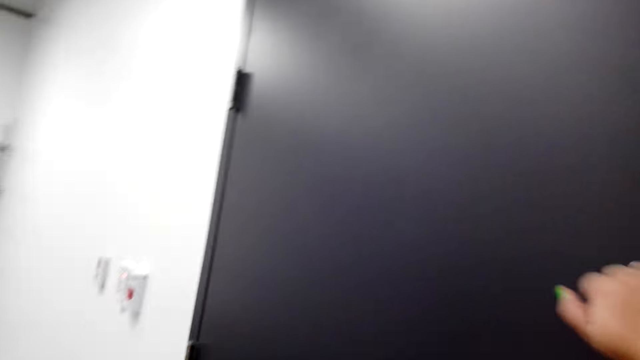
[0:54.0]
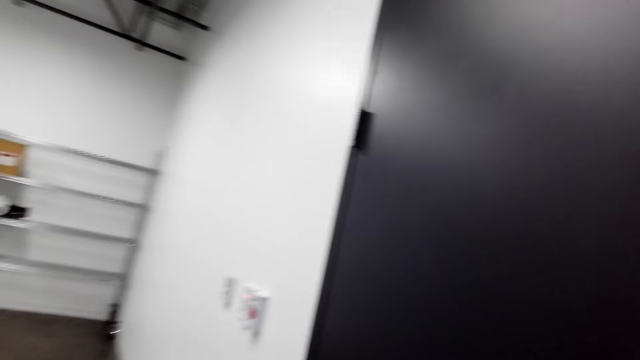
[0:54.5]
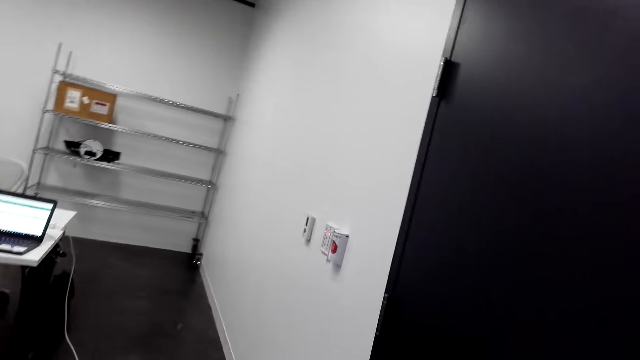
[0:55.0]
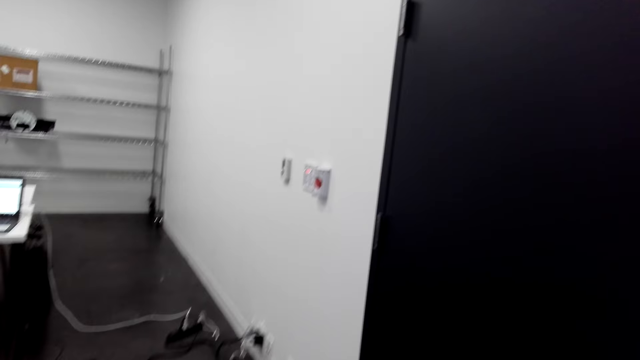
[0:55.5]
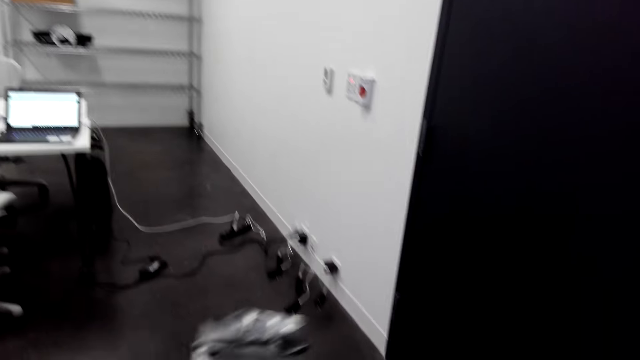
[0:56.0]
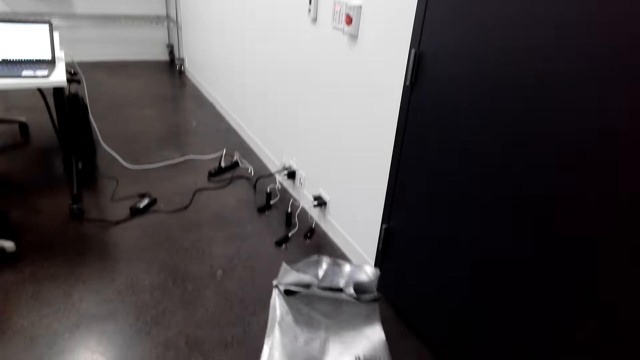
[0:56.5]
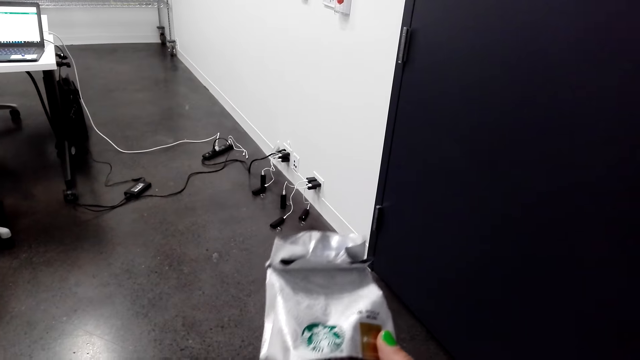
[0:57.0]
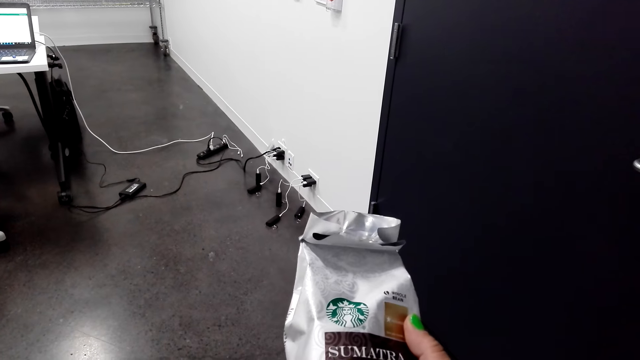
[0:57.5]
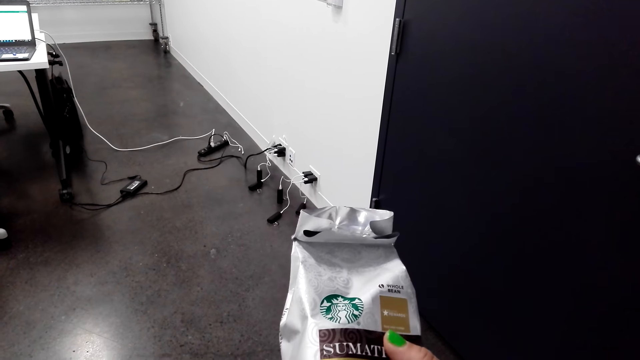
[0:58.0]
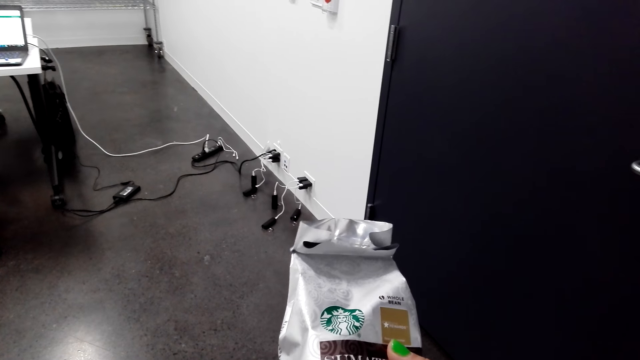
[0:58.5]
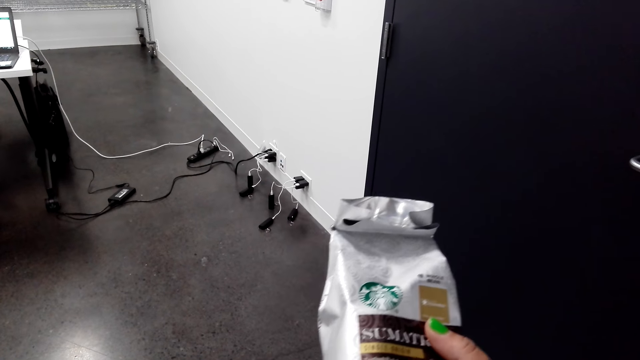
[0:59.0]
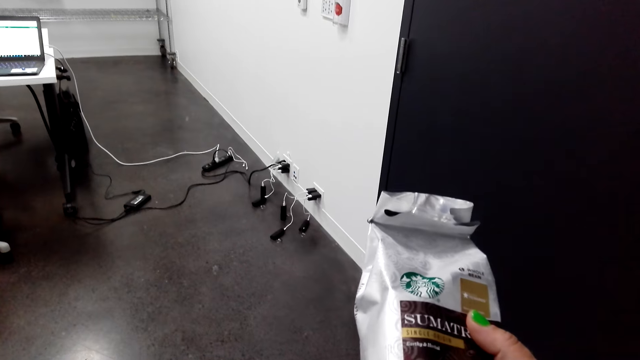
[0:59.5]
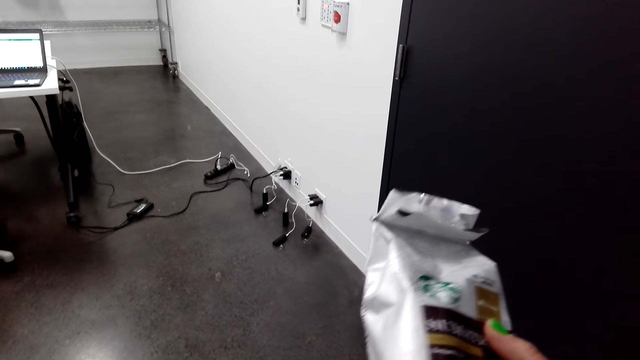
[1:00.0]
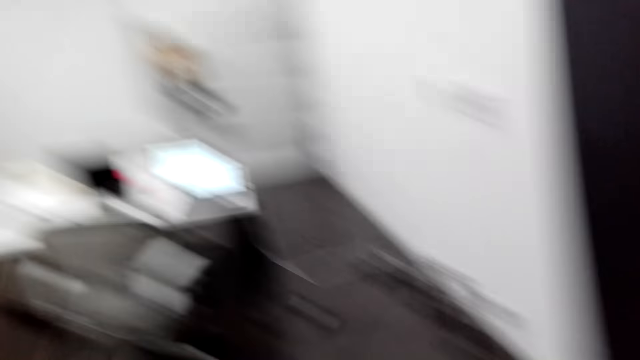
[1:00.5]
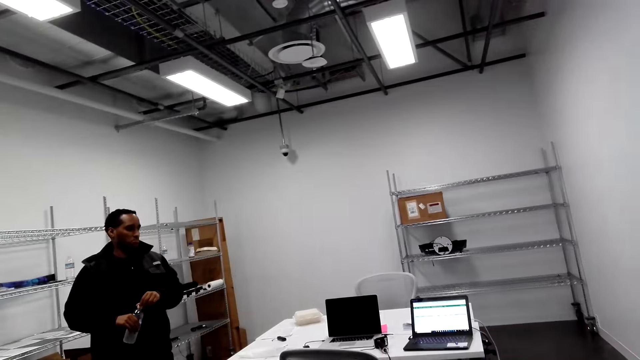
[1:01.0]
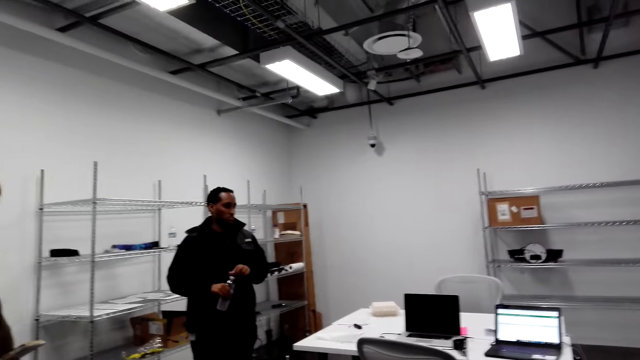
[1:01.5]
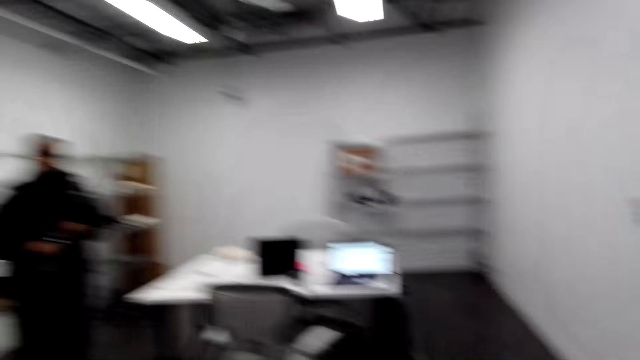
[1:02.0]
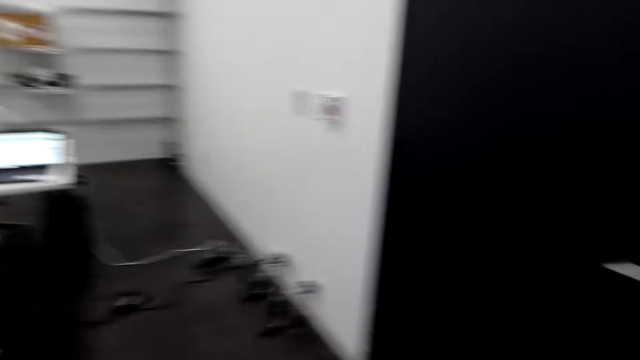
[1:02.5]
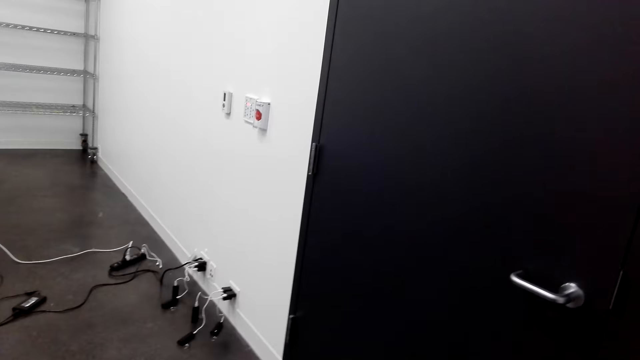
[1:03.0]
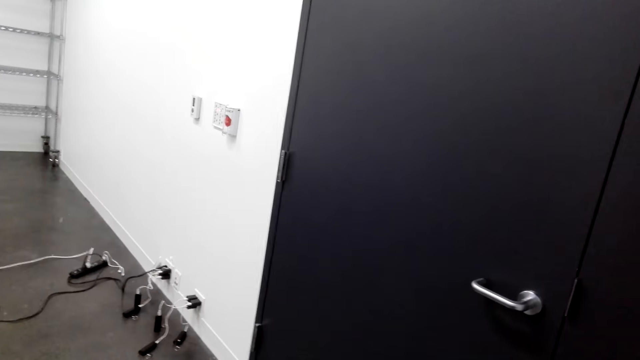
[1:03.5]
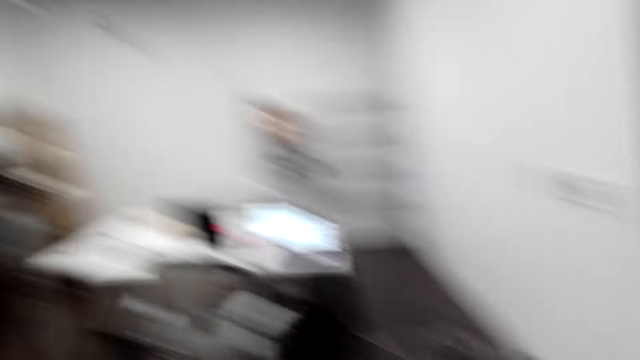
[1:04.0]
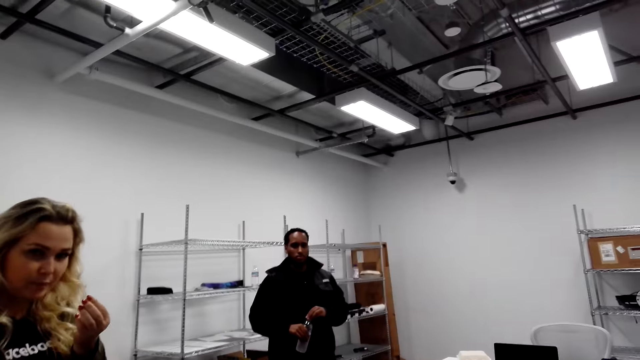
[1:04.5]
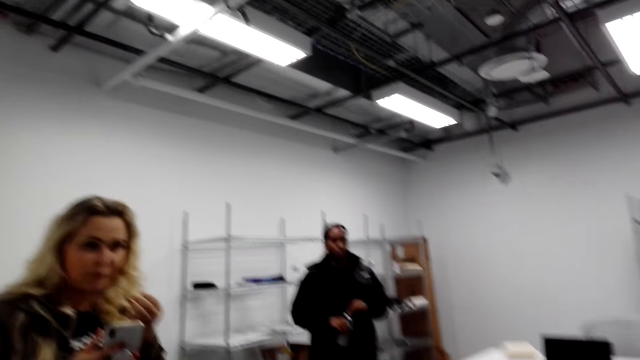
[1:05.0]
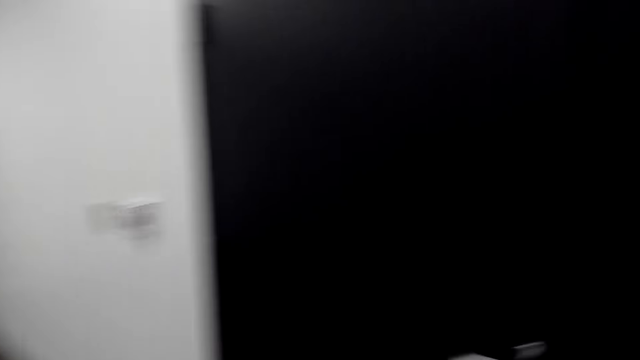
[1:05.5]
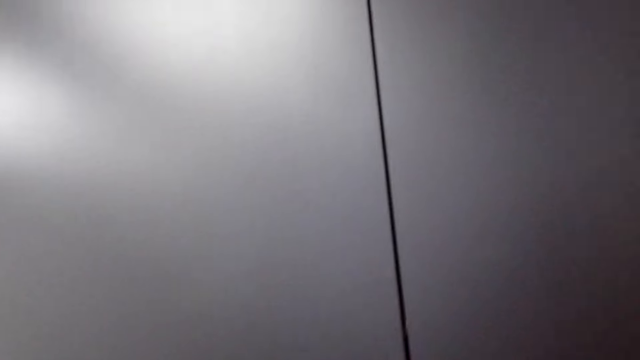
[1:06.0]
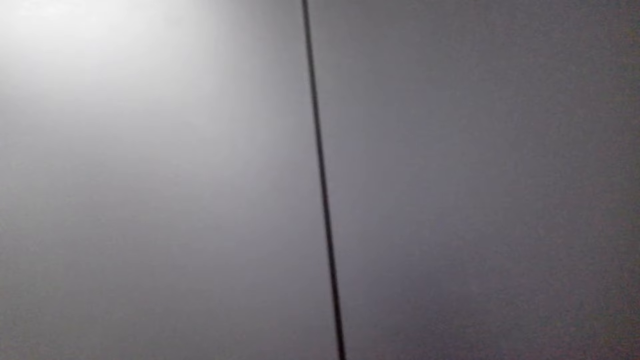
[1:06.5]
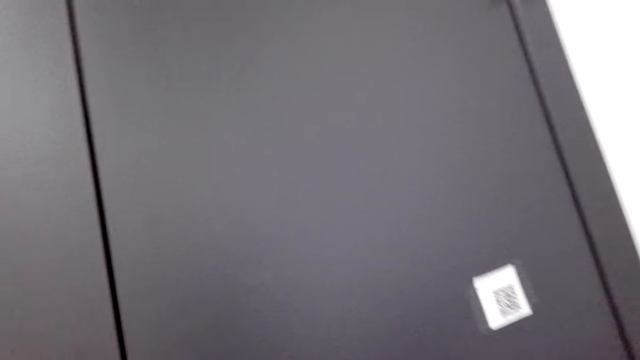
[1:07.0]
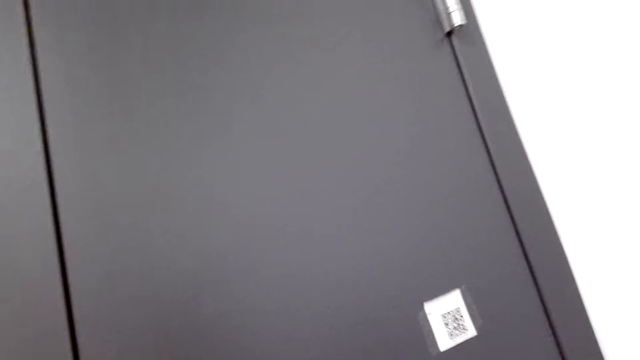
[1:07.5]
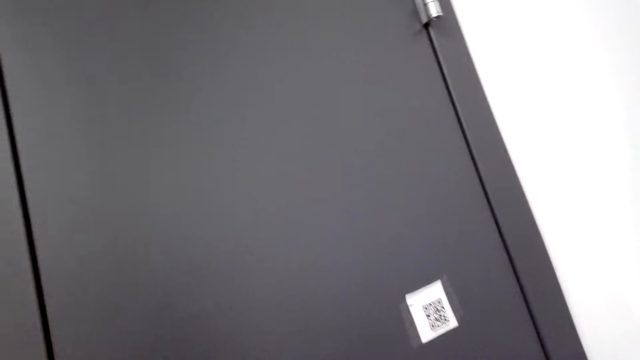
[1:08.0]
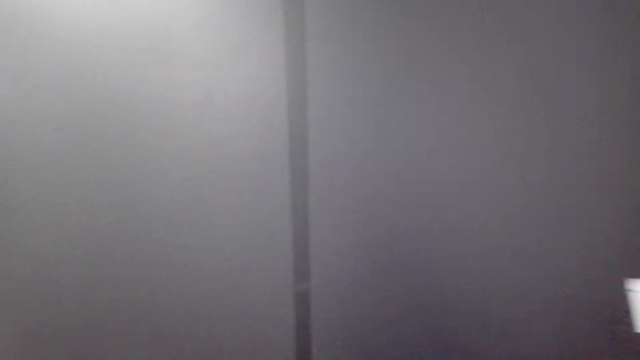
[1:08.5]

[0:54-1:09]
The camera wearer knocks at the door. They look at the coffee bag on the right hand. They look around. A woman talks to the camera wearer. The camera wearer looks at the woman. The woman talks to the camera wearer. The camera wearer talks to another woman. They talk to the other woman again. They knock at the door. A man talks to the camera wearer.

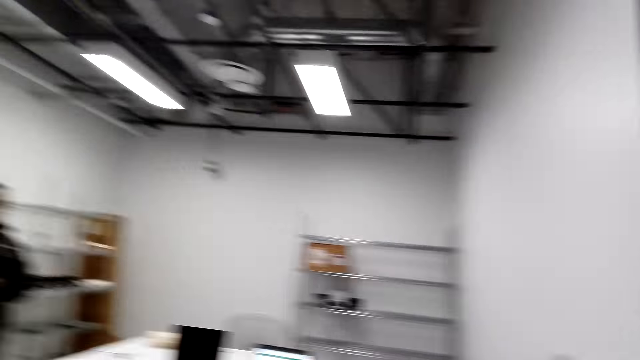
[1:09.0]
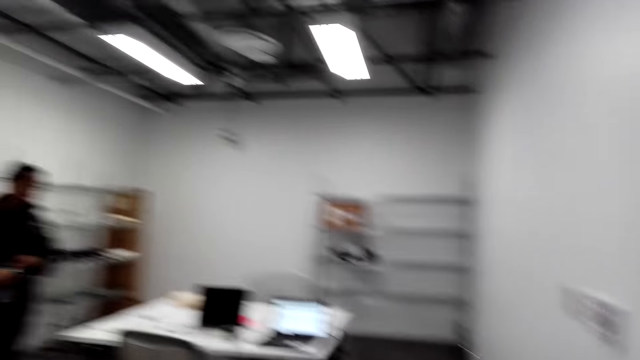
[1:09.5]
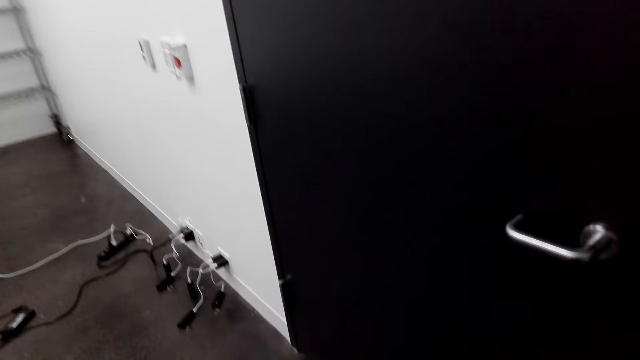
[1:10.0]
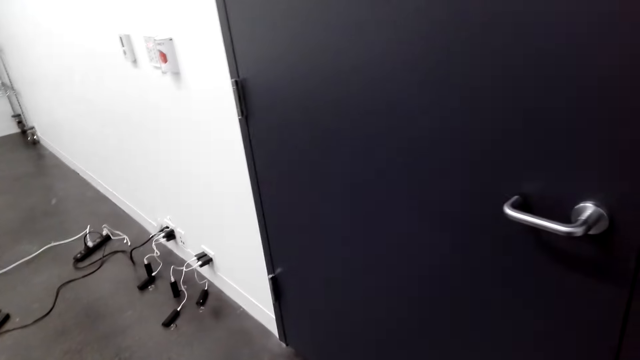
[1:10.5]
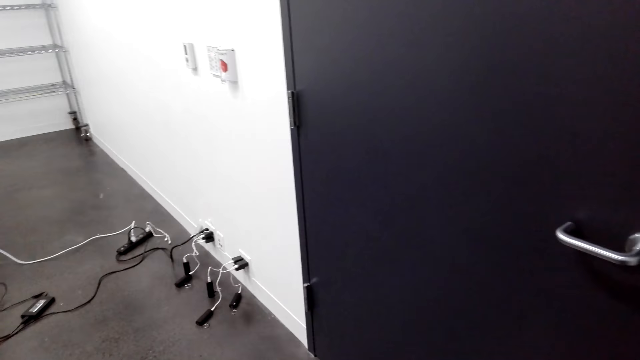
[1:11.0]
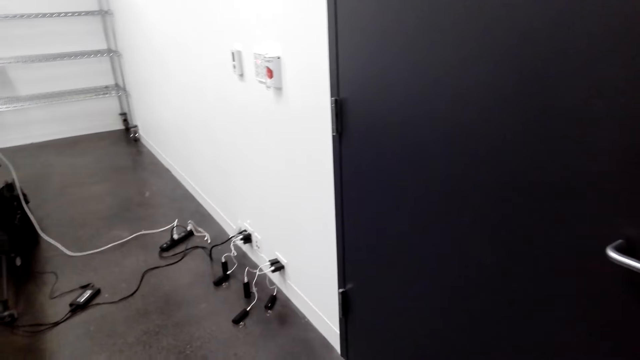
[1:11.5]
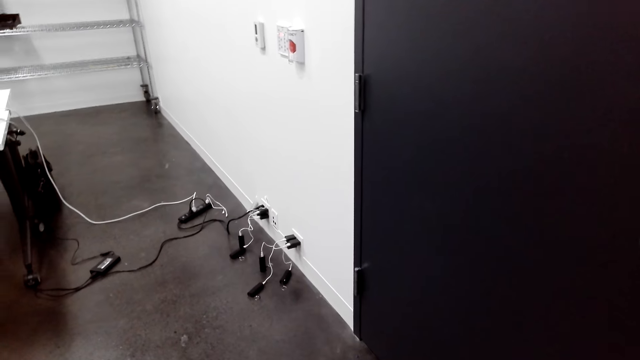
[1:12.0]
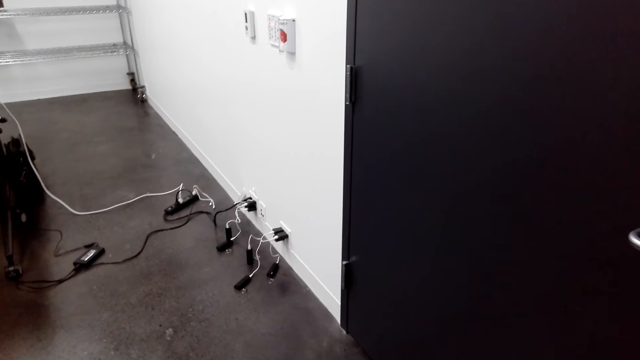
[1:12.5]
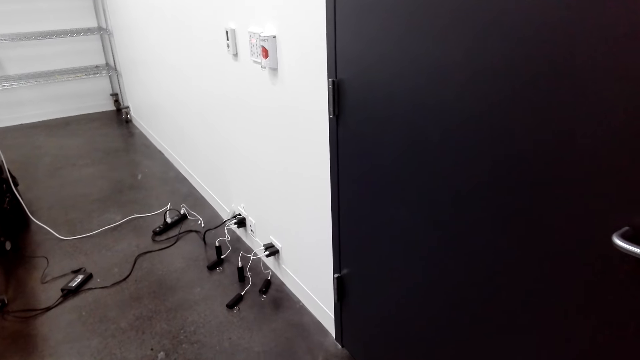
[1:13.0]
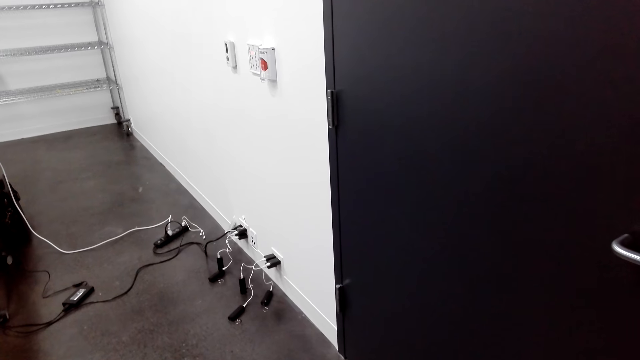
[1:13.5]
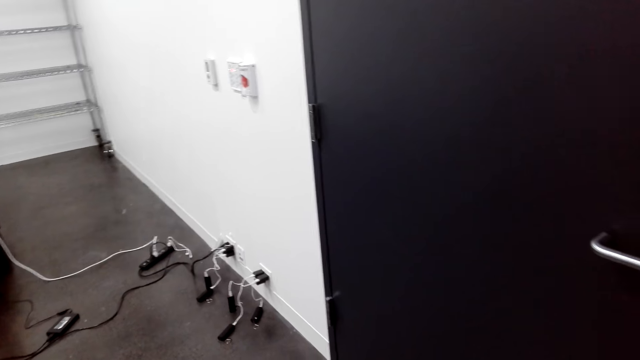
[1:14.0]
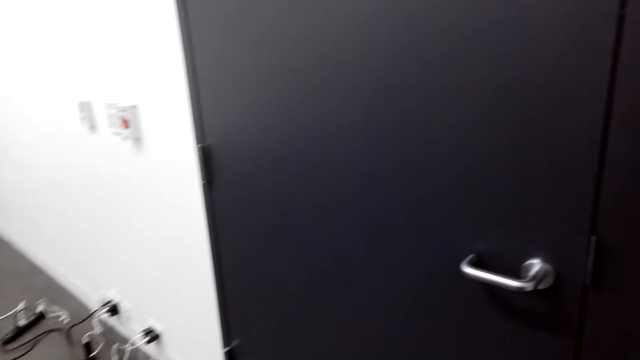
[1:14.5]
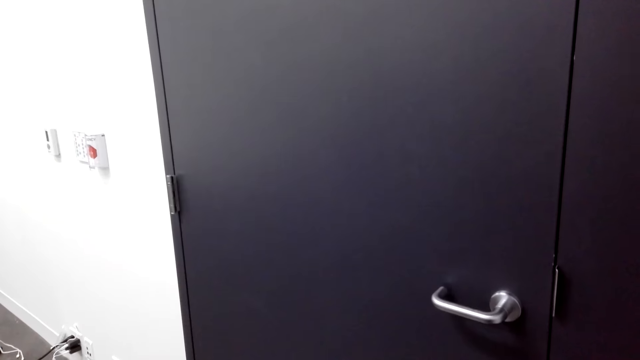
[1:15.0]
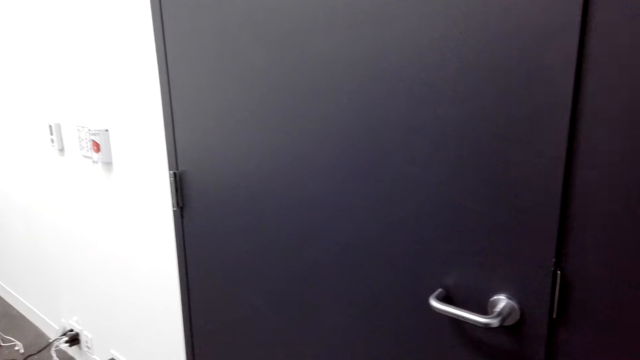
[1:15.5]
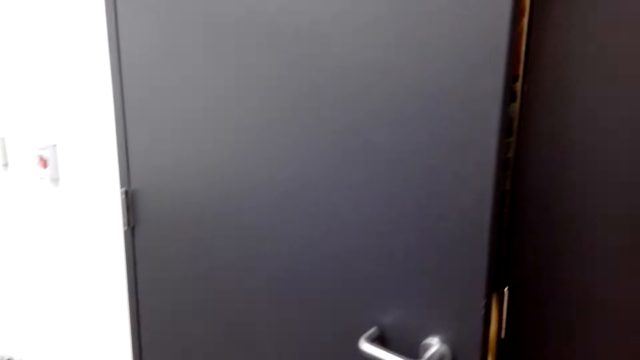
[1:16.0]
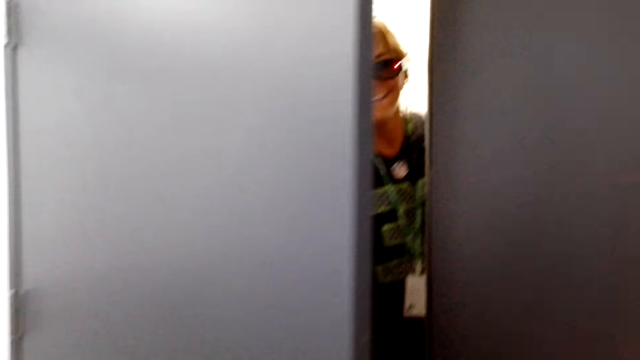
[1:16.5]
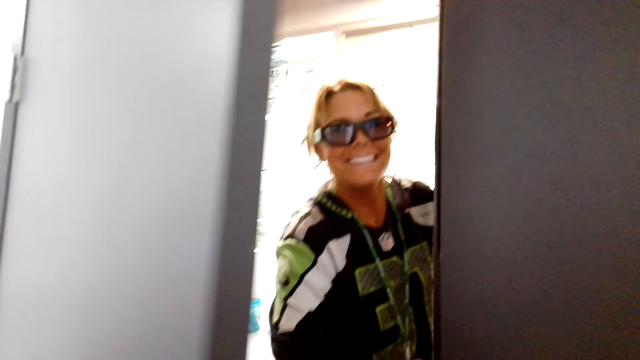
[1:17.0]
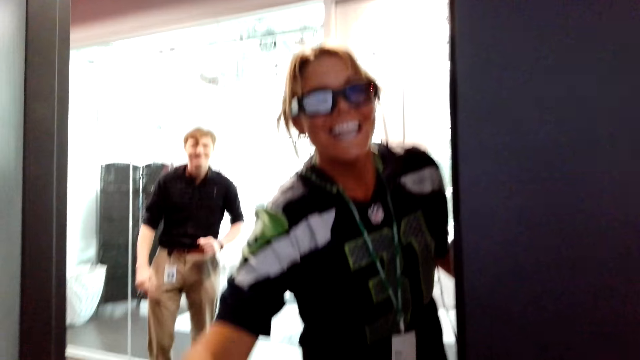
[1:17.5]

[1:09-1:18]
The camera wearer looks at a man. A woman opens the door and talks to the camera wearer.
